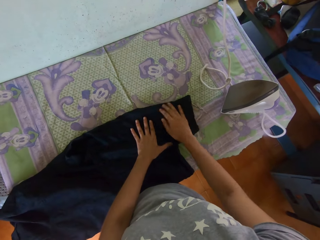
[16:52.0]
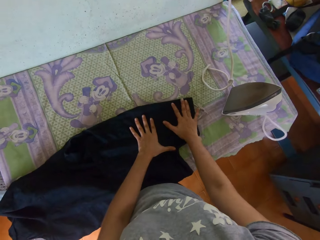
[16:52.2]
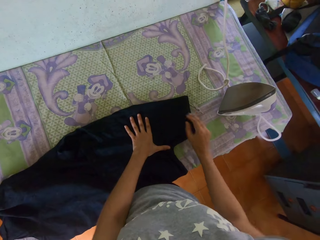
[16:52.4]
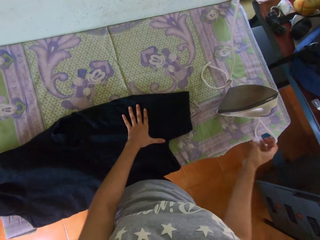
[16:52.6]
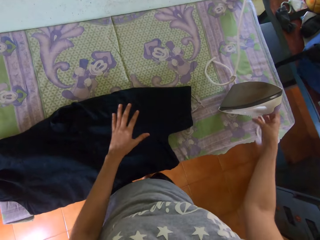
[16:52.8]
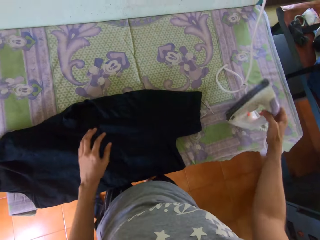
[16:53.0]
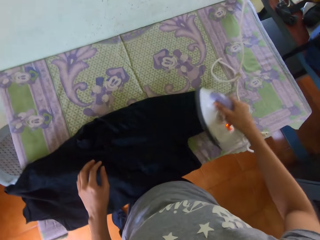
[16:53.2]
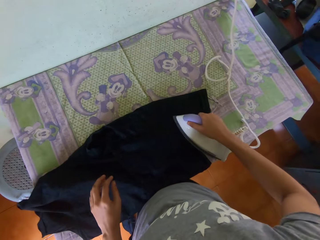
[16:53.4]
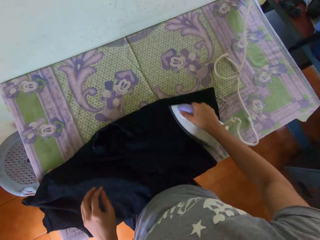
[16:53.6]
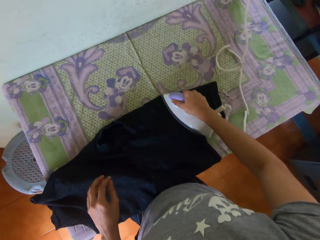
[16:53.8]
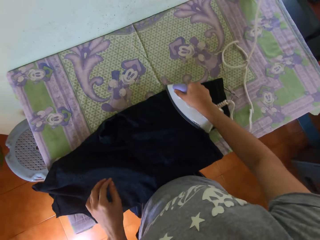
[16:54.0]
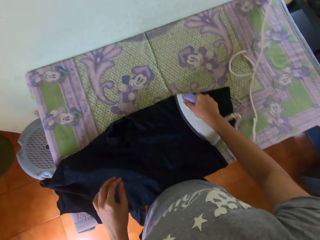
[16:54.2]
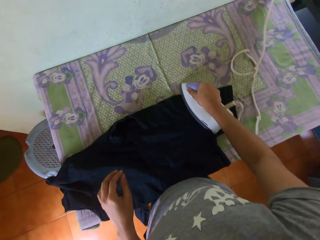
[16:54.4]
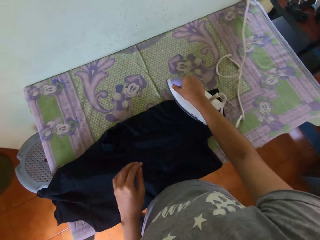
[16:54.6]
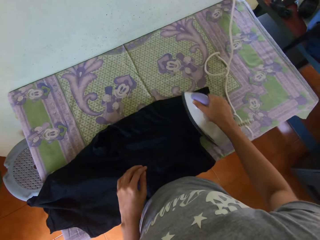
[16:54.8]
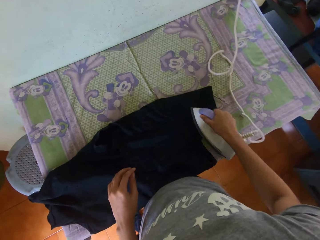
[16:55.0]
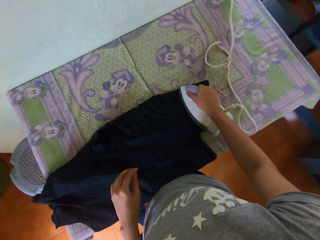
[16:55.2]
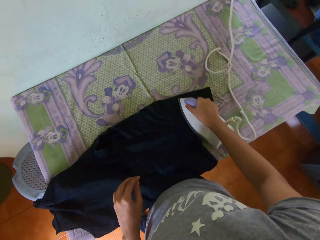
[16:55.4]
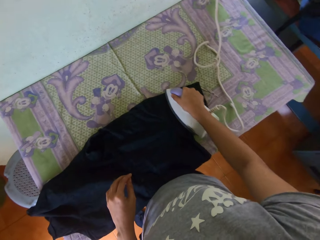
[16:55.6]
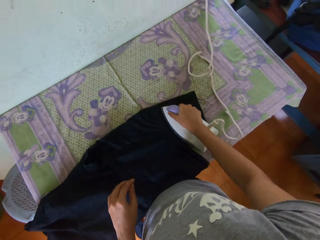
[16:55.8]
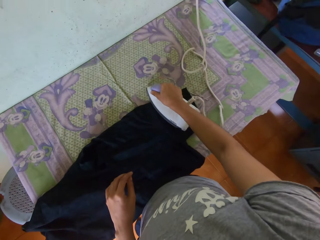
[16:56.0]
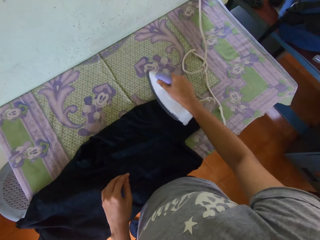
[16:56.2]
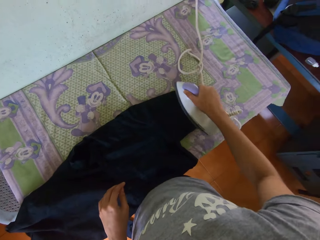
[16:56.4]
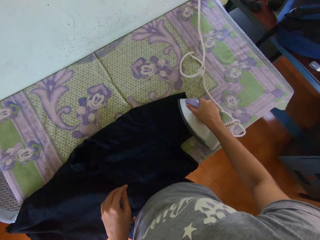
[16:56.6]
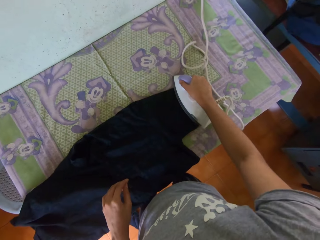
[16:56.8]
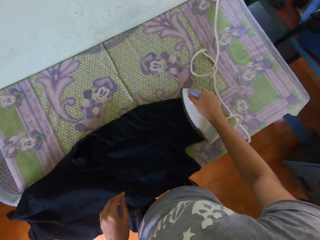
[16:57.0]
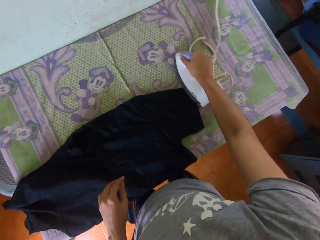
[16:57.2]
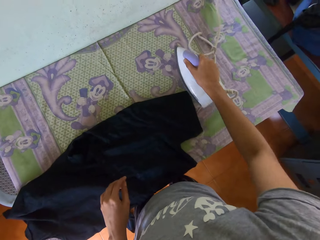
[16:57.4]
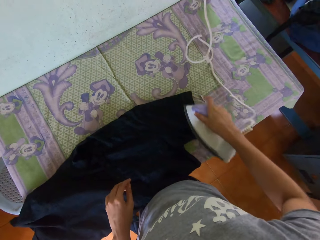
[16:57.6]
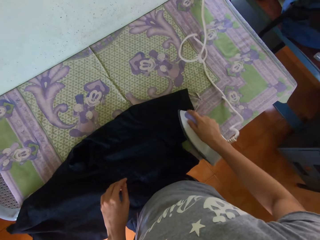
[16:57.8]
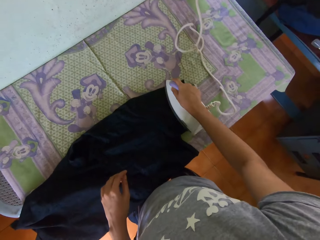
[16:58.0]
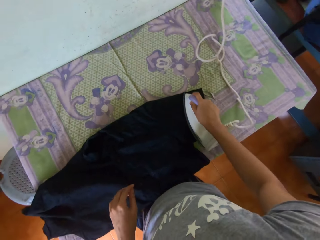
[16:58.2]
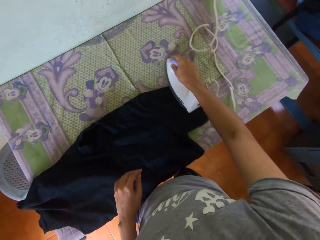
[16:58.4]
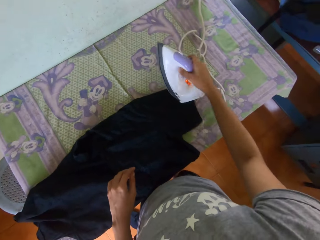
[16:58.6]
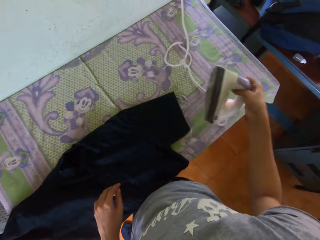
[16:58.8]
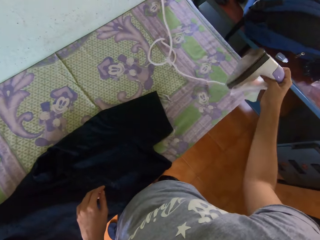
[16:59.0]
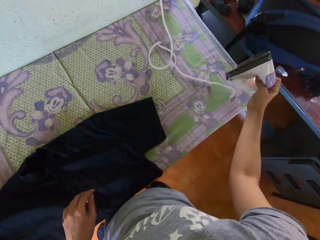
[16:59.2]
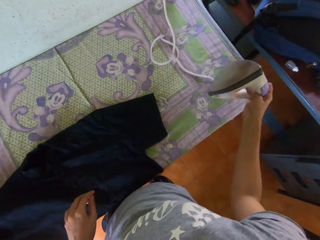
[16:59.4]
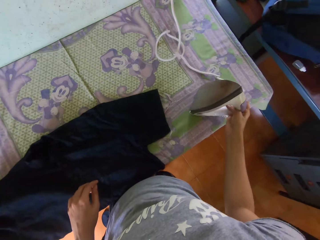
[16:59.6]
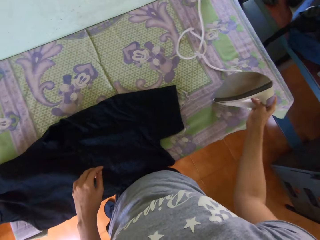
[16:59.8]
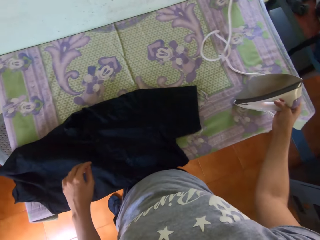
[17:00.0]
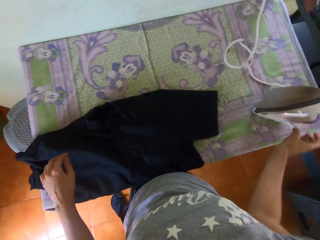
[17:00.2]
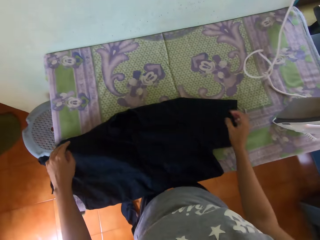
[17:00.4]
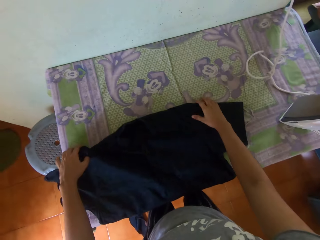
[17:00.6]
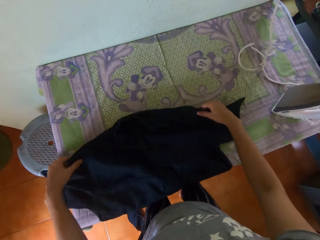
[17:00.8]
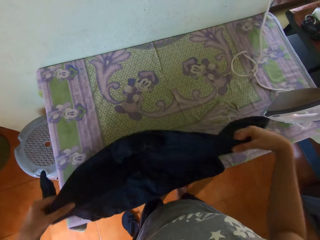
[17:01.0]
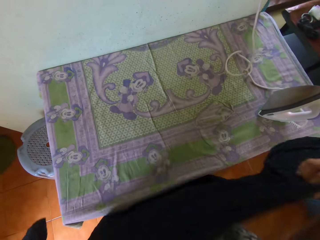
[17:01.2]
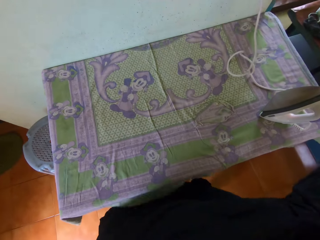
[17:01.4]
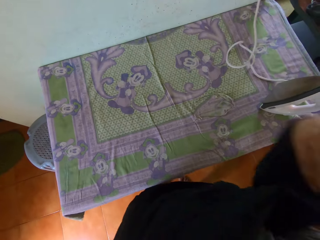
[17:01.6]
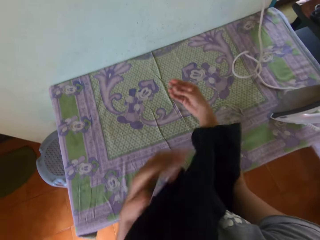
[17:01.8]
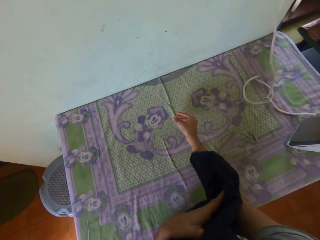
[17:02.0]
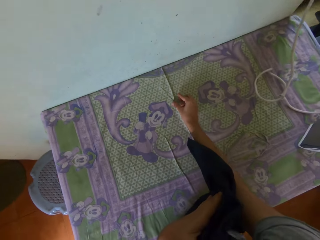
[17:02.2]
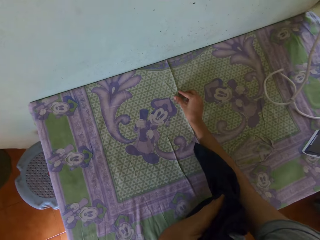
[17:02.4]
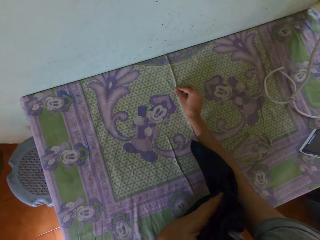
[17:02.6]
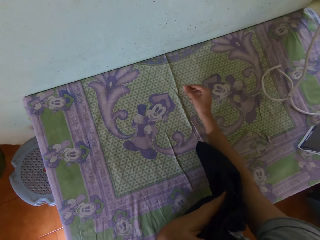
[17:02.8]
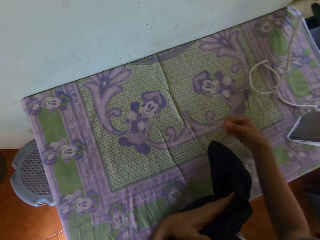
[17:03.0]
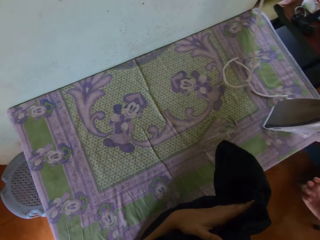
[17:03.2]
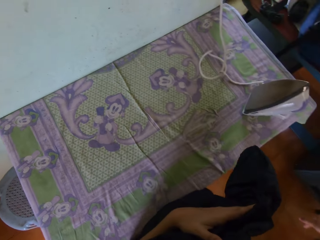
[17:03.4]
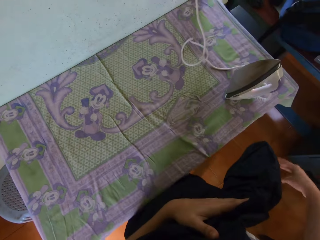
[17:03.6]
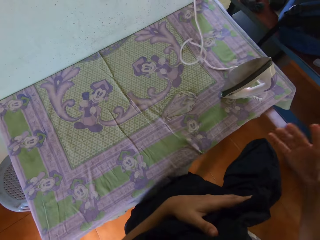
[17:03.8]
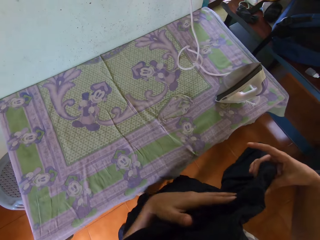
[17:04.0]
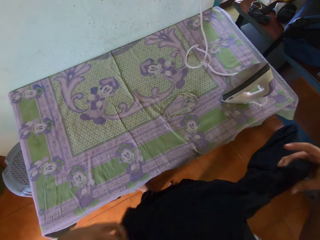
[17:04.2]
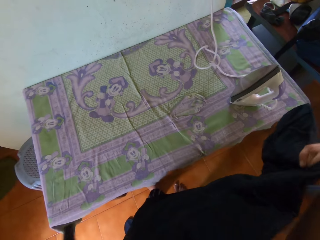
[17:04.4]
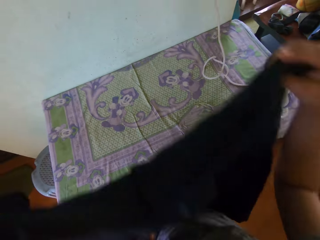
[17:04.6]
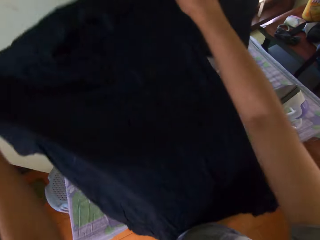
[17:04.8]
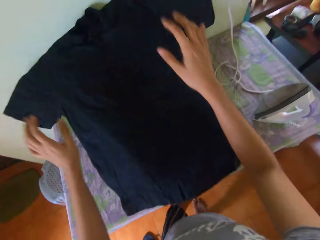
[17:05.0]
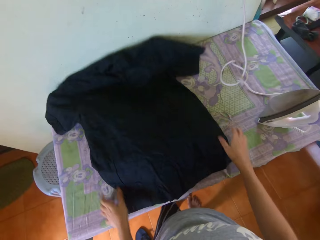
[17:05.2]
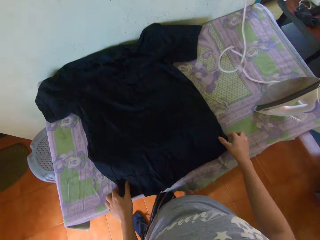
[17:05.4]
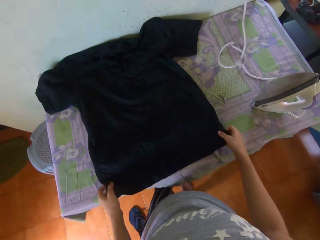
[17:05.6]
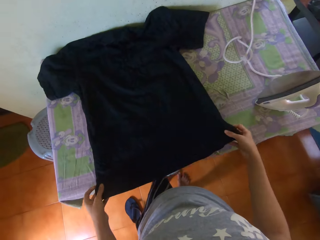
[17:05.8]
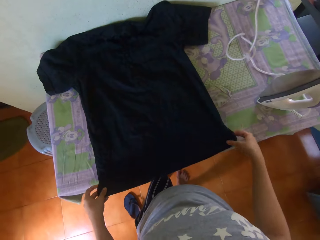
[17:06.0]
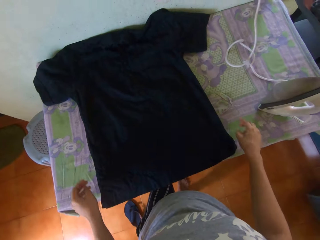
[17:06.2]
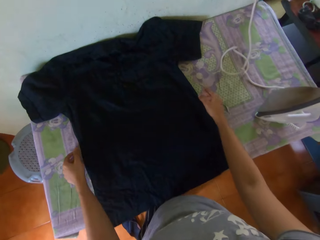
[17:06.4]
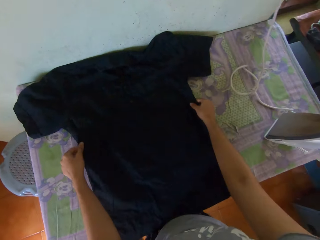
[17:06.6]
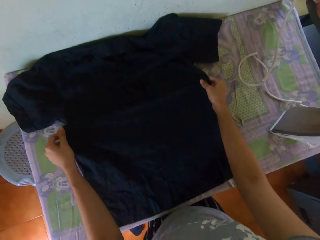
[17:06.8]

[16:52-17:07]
The camera wearer smoothens the shirt on the table with both hands. She picks up the iron from the table with her right hand. She irons the shirt on the table with the iron in her right hand. She drops the iron on the table with her right hand. She puts down the cloth. She picks up the shirt from the table with both hands. She picks up a thread from the table with her right hand. She drops the thread in her right hand on the floor in the room. She holds the shirt in her left hand with her right hand. She places the shirt in her hands on the table in the room. She adjusts the shirt on the table with both hands.

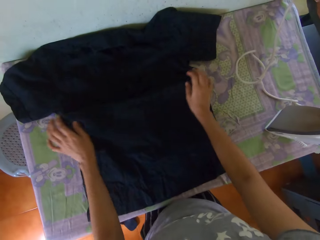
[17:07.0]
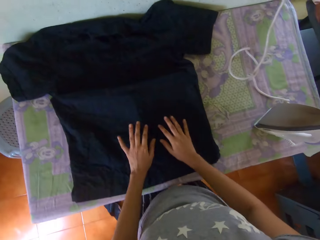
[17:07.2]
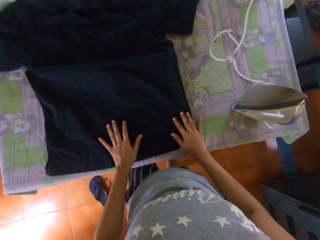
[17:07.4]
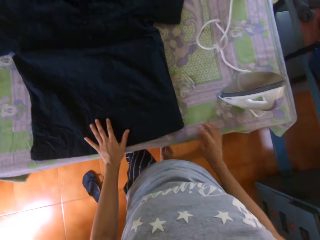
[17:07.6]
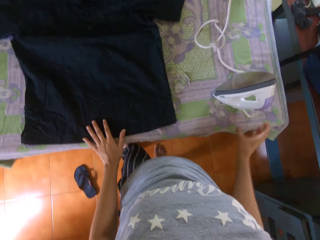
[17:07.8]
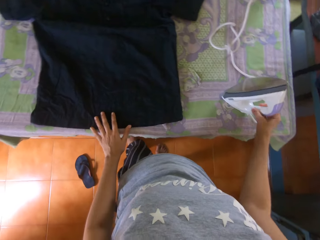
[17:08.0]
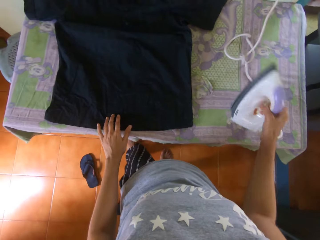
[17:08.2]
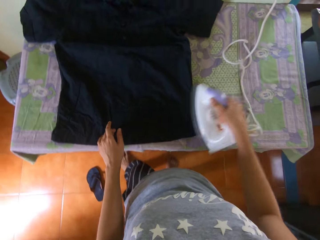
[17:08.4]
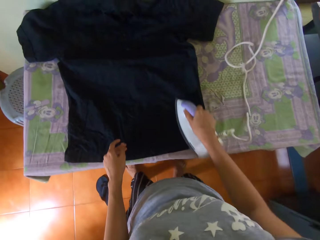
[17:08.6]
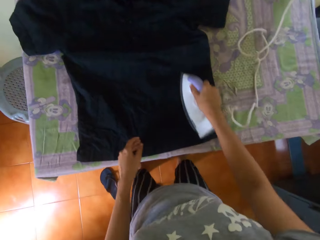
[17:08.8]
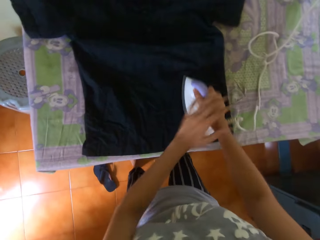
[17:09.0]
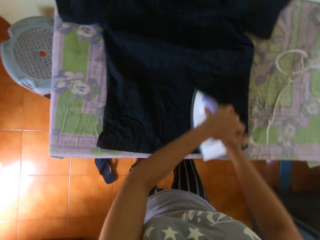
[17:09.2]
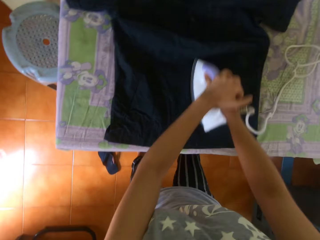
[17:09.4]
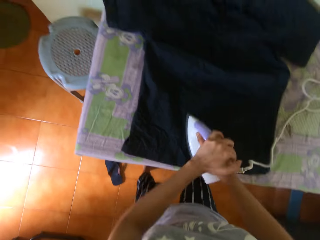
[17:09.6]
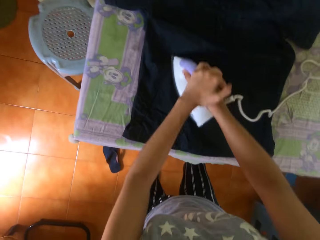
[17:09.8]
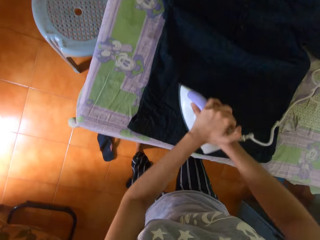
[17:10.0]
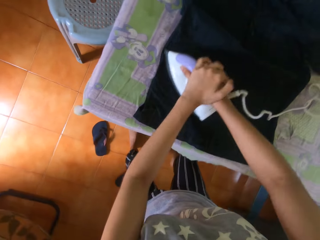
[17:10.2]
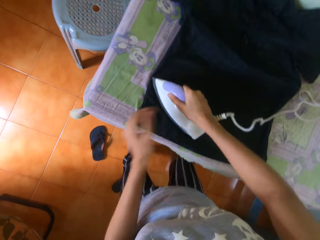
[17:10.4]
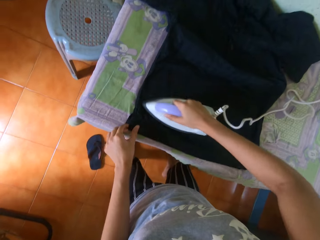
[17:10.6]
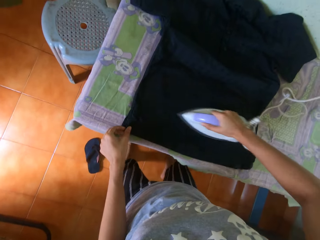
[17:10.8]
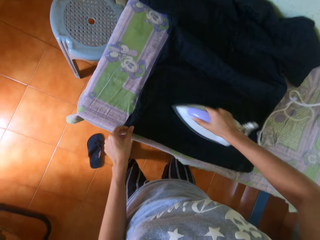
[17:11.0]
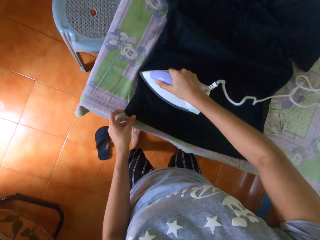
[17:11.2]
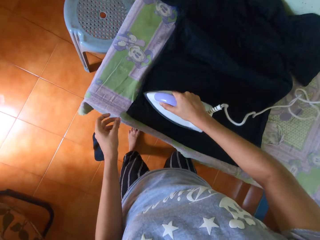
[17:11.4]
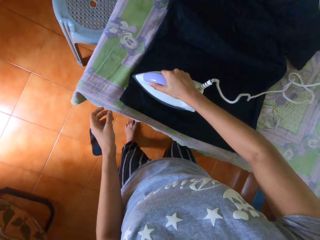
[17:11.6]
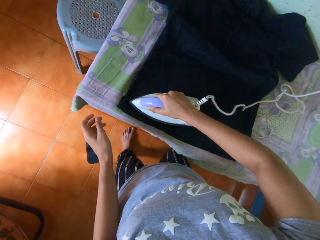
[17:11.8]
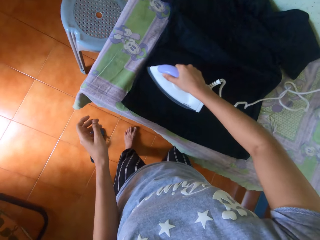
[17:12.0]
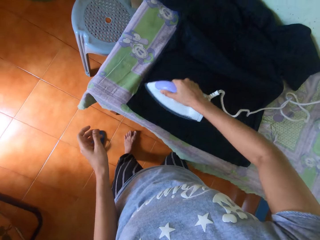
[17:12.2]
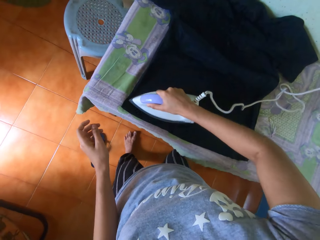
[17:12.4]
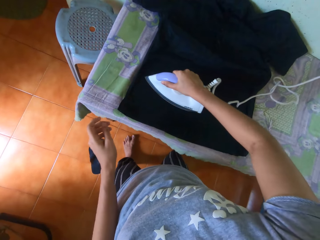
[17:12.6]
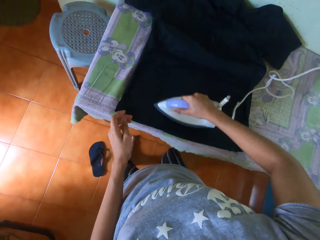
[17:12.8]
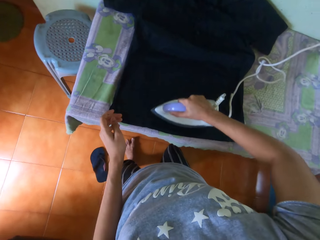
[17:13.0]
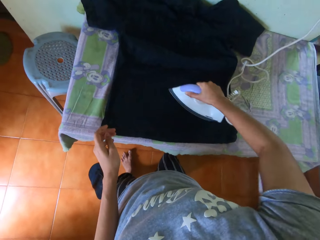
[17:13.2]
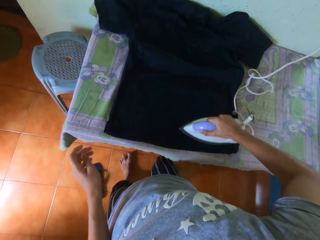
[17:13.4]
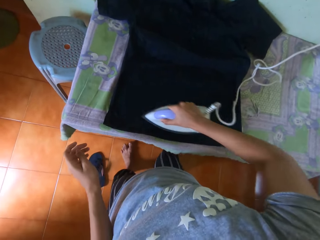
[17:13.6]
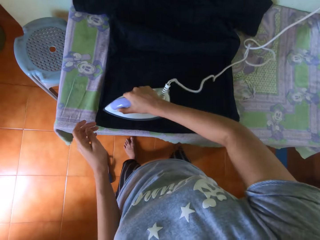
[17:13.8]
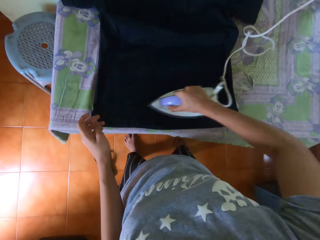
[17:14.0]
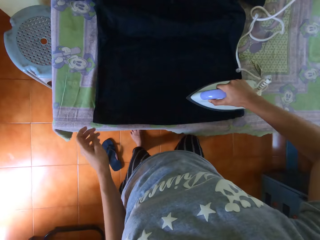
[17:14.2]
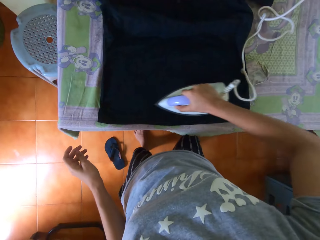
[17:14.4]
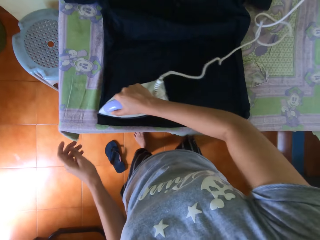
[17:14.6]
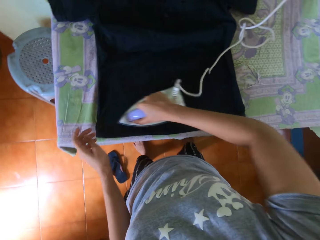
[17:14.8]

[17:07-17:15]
The camera wearer smoothens the shirt on the table with both hands. She picks up the iron from the table with her right hand. She irons the shirt on the table with the iron in her right hand. She places her left hand on the iron on the table. She irons the shirt on the table with the iron in both hands. She holds the tip of the shirt on the table with her left hand. She irons the shirt on the table with the iron in her right hand.
